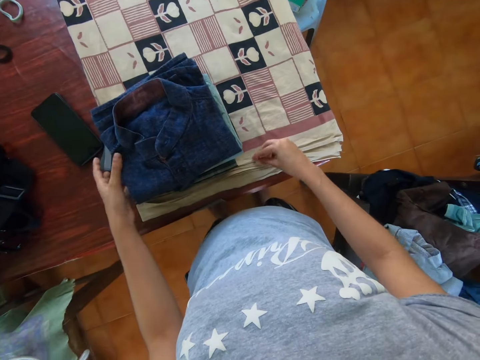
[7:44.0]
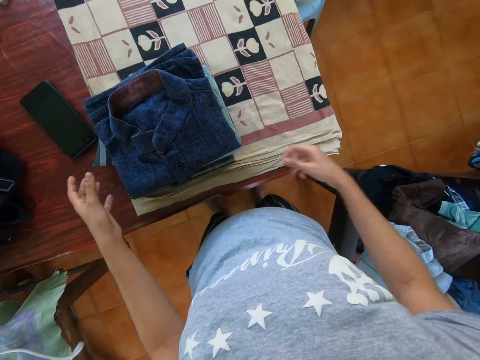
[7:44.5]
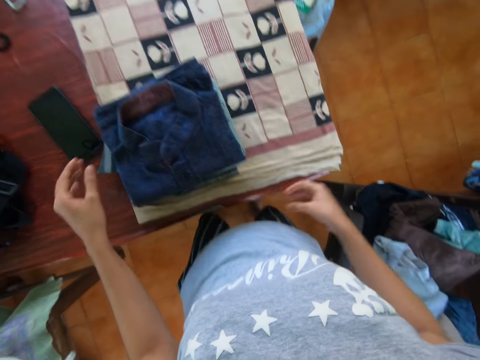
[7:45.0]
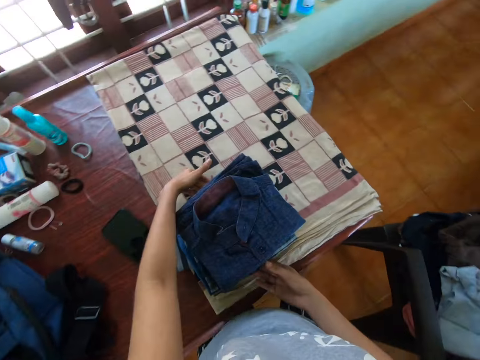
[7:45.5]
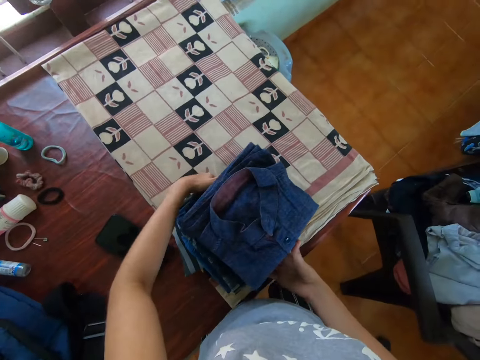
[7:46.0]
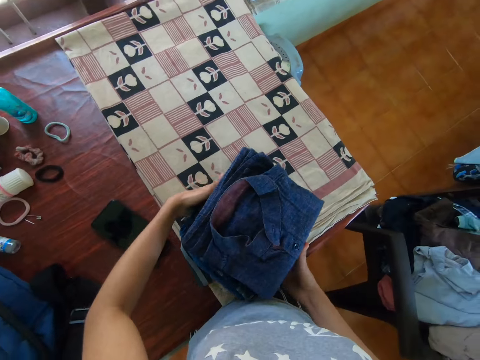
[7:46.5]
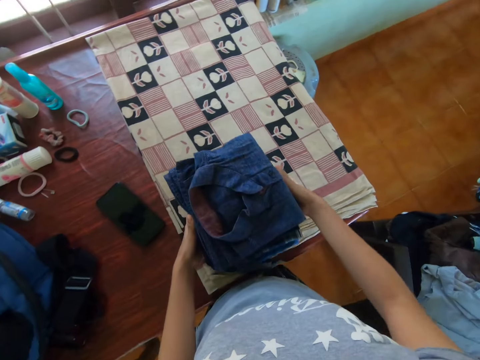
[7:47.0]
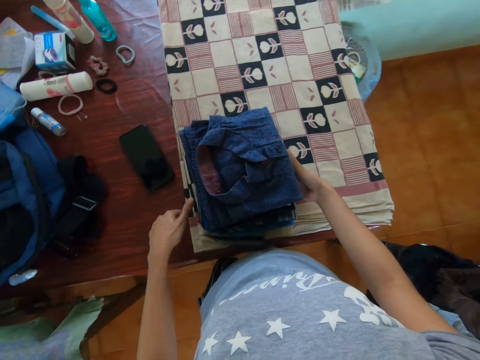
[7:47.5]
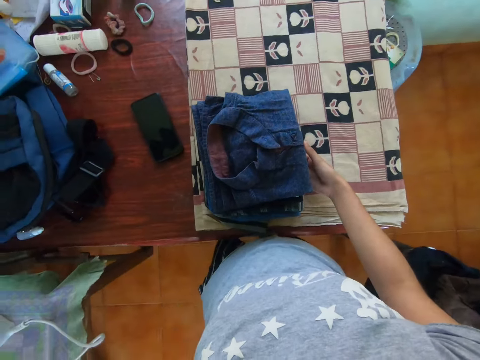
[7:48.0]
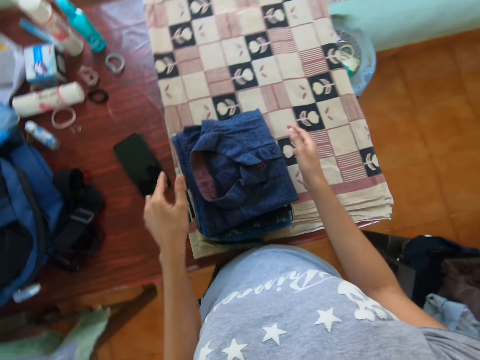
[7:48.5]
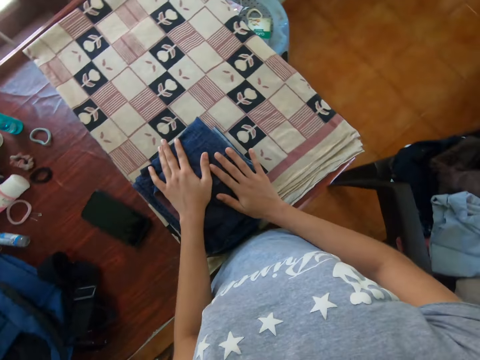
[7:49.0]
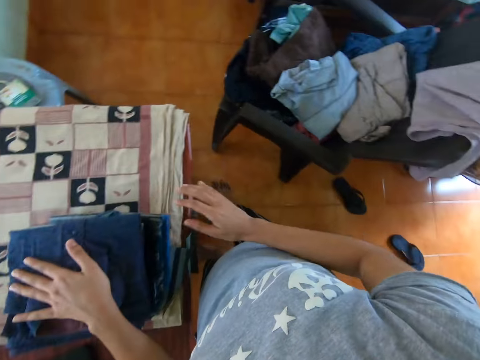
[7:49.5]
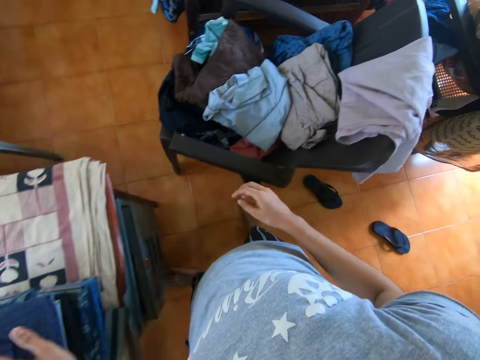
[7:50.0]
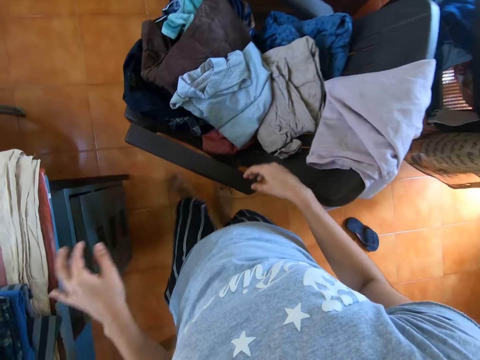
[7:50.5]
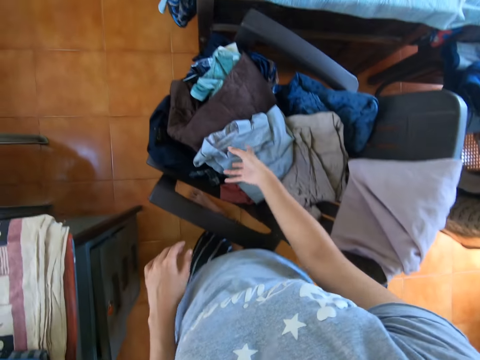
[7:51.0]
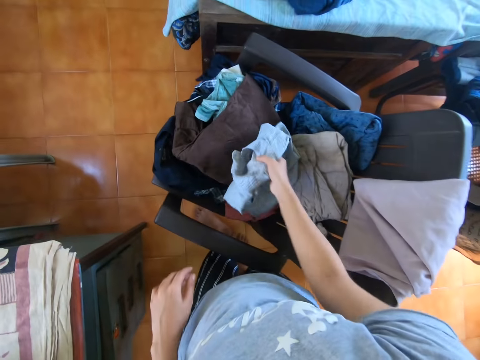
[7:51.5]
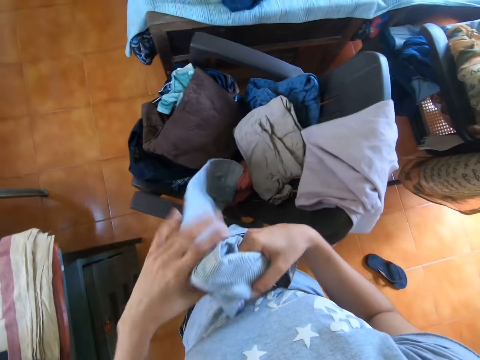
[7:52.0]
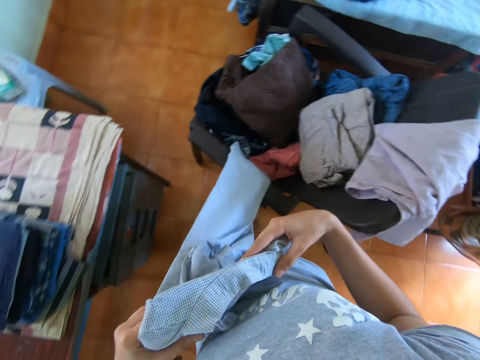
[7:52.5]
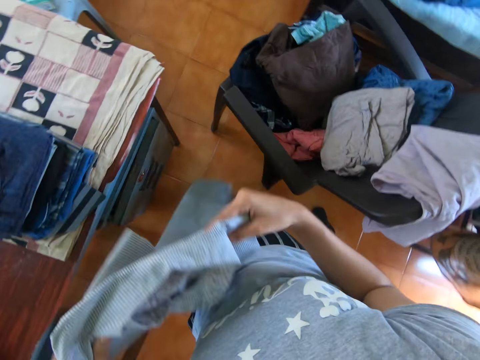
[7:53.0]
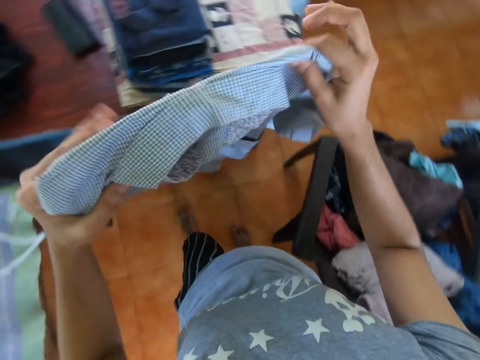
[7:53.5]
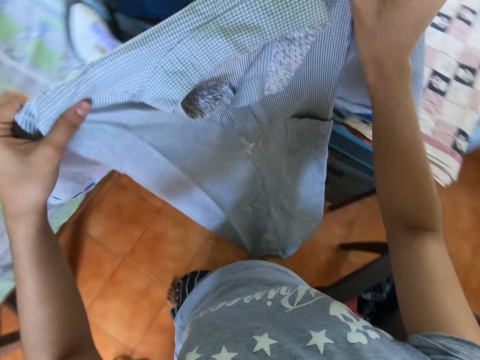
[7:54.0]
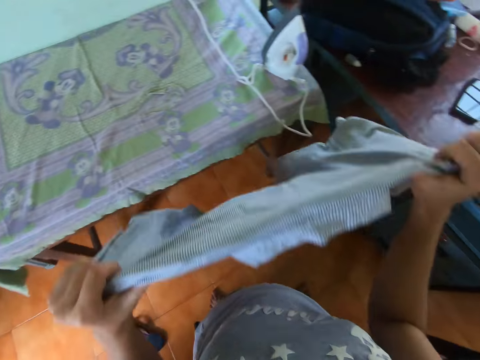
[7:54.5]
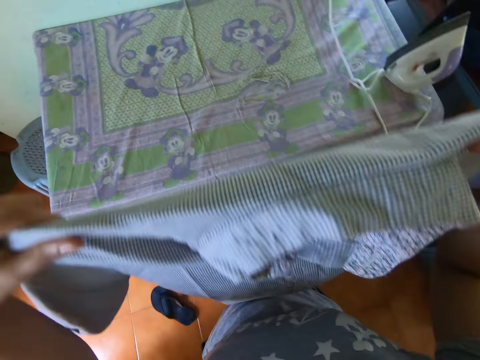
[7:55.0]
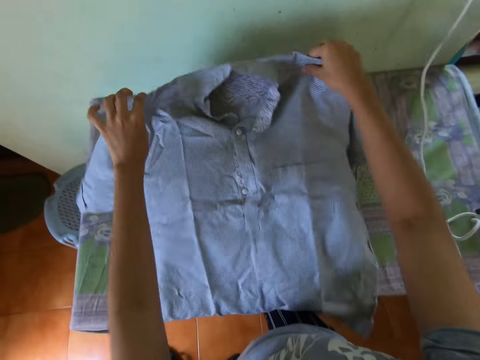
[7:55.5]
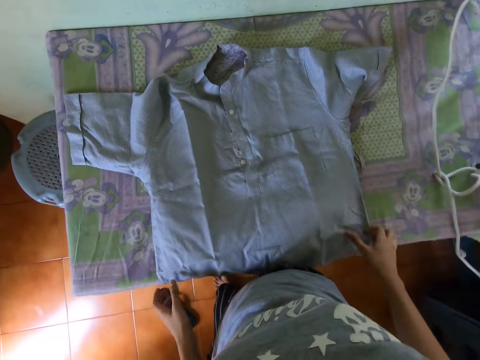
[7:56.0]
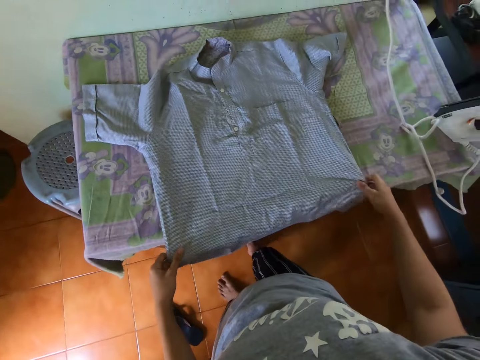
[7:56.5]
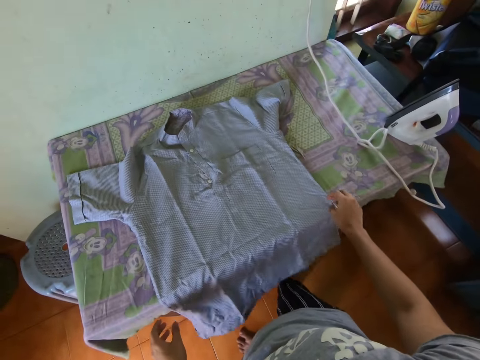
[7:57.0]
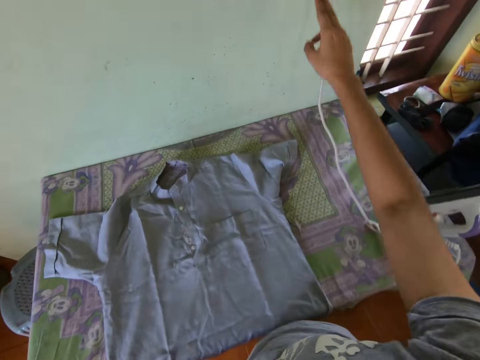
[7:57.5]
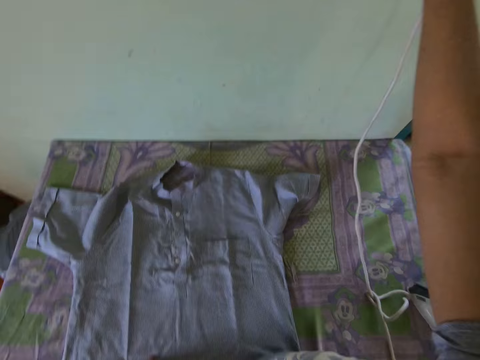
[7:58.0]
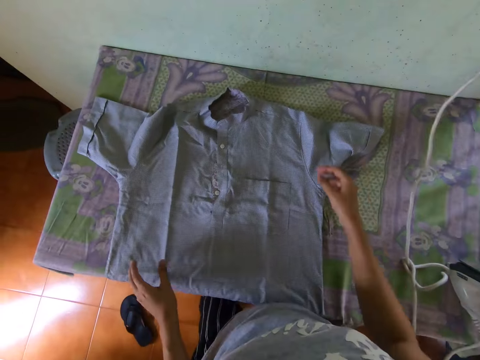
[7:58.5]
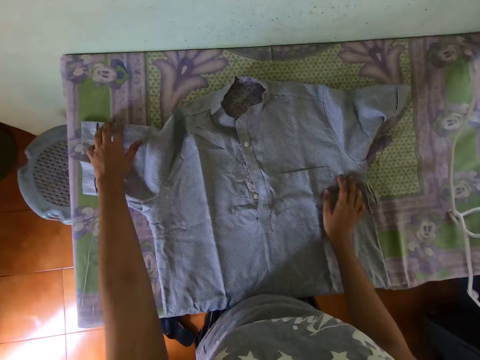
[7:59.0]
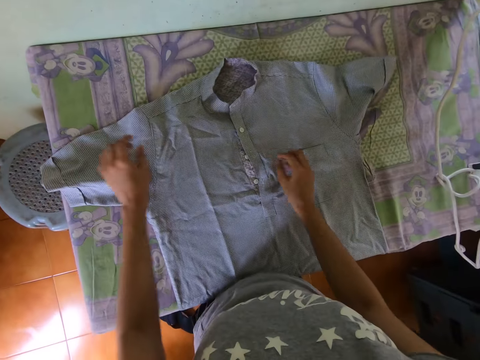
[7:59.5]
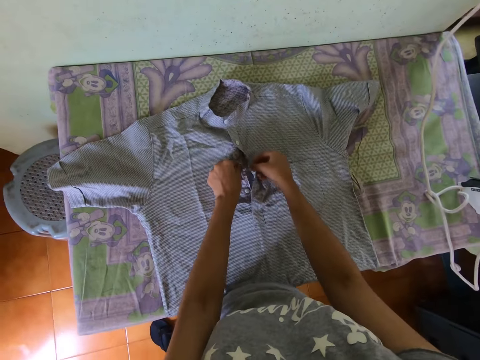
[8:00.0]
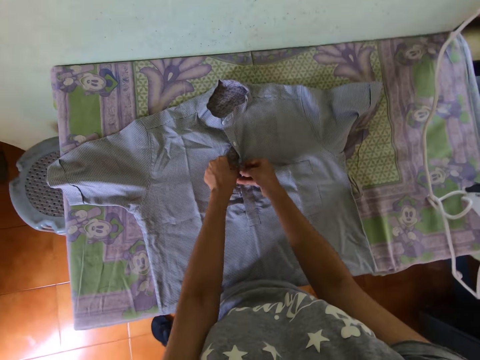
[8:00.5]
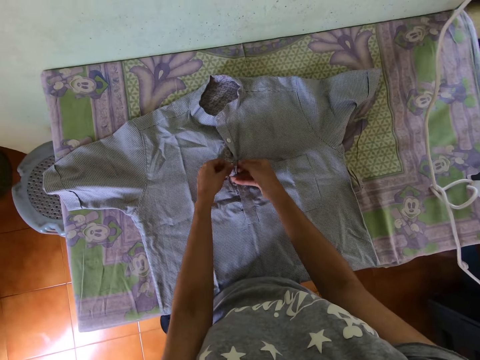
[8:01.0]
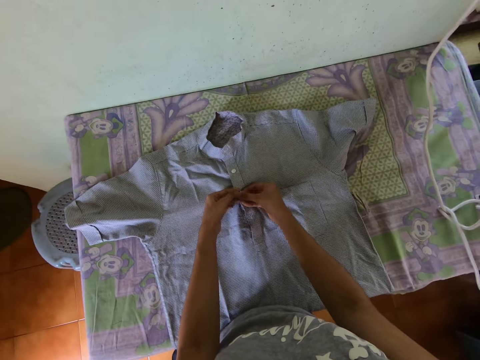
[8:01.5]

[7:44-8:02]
The camera wearer picks something. They drop something. They turn the shirts. They move a hand. They press the shirts. They walk in the room. They pick a shirt. They hold the shirt with both hands. They stare at the shirt. They place the shirt on the table. They straighten the shirt. They switch on the socket. They place a hand on the shirt. They straighten the shirt. They button the shirt.

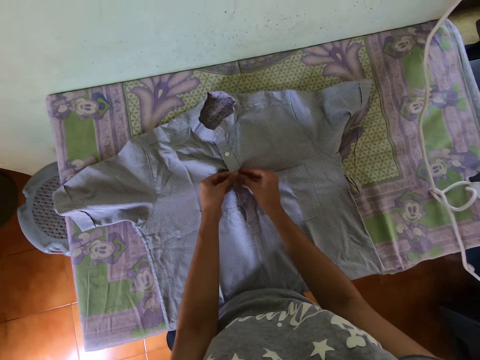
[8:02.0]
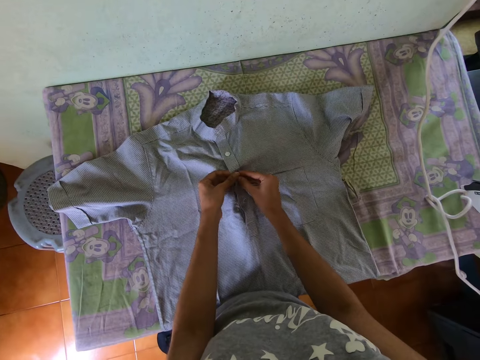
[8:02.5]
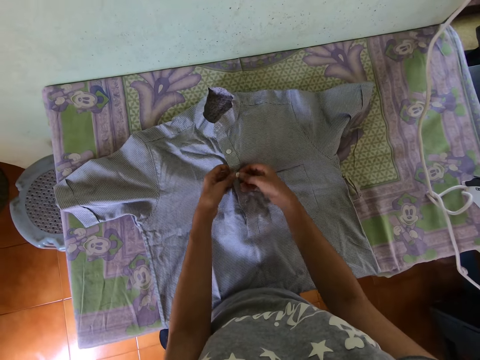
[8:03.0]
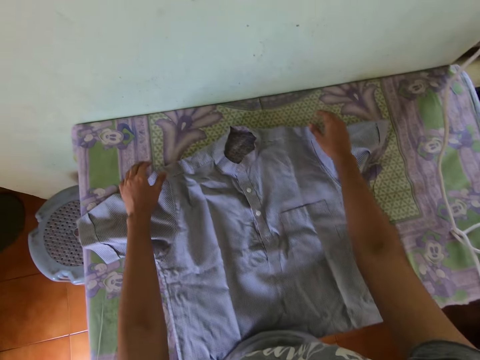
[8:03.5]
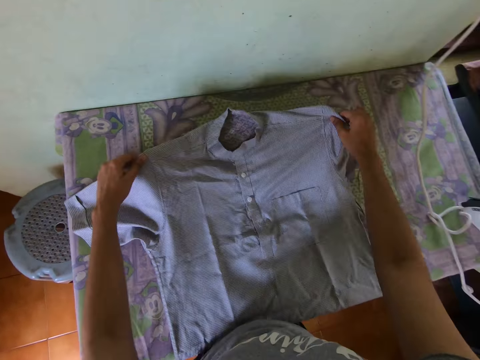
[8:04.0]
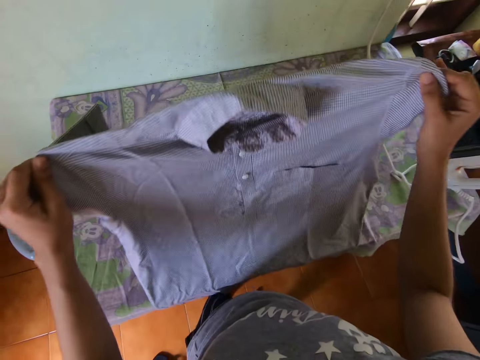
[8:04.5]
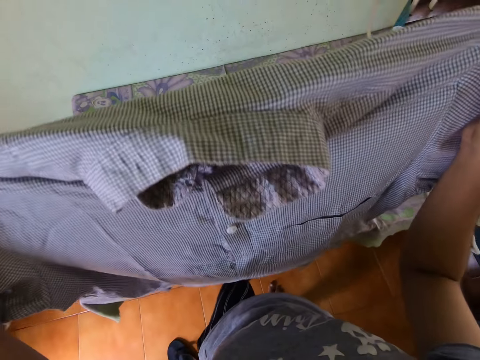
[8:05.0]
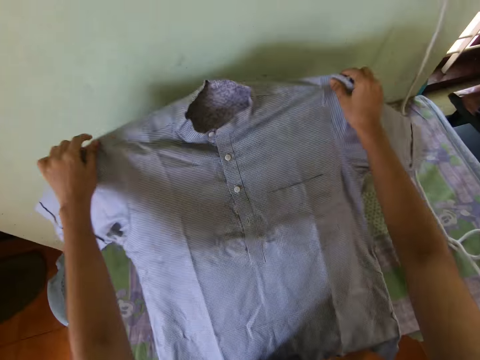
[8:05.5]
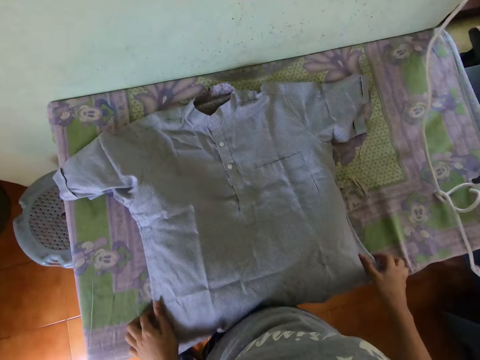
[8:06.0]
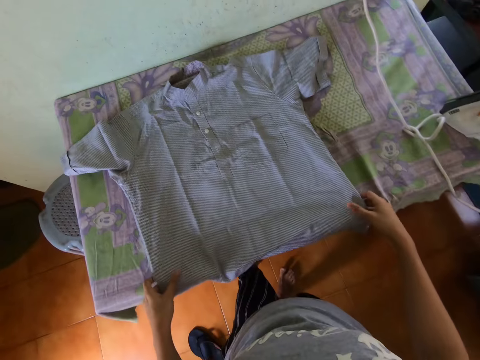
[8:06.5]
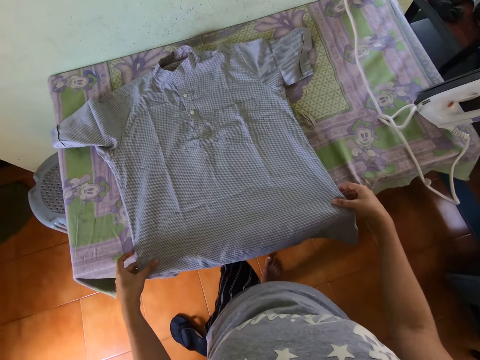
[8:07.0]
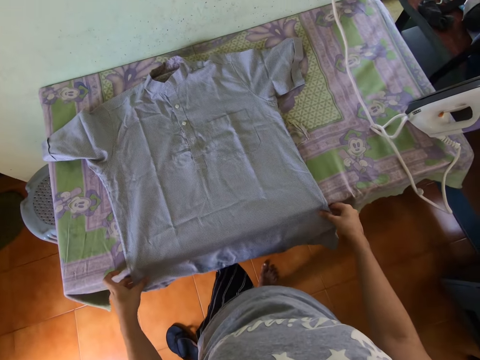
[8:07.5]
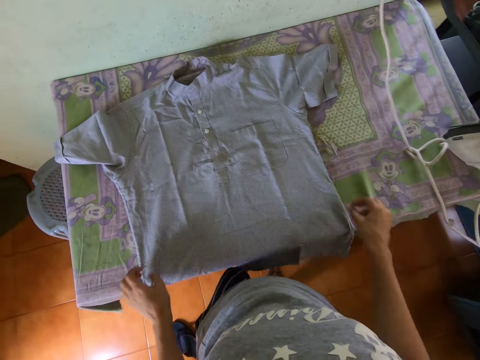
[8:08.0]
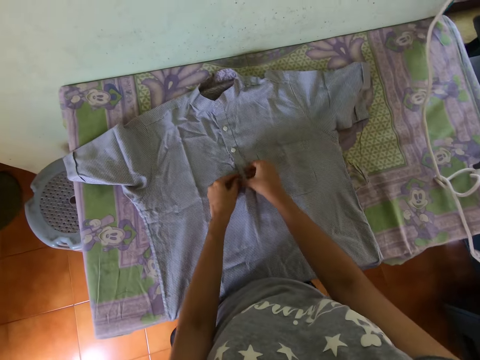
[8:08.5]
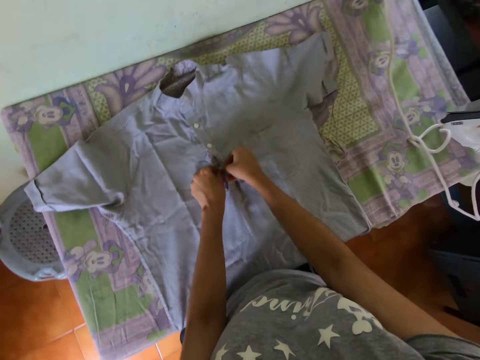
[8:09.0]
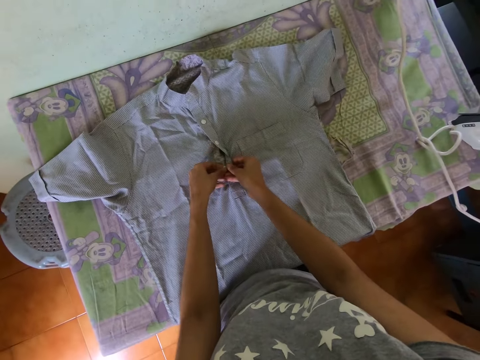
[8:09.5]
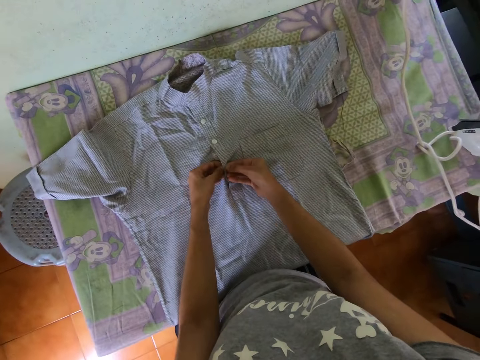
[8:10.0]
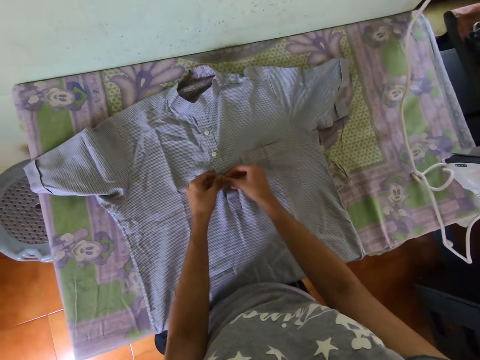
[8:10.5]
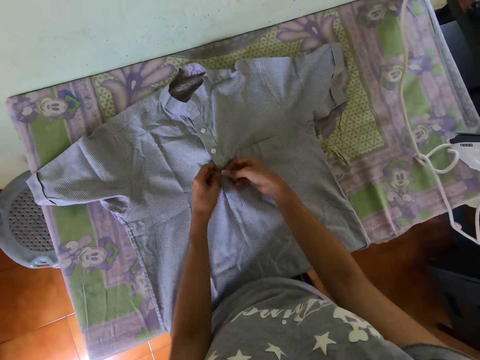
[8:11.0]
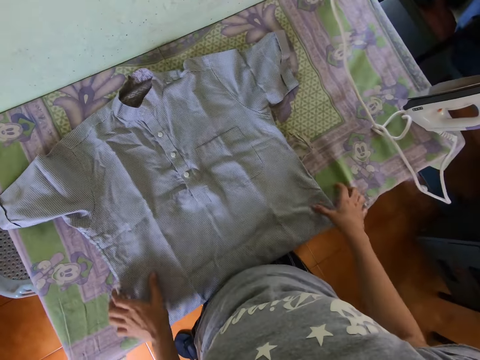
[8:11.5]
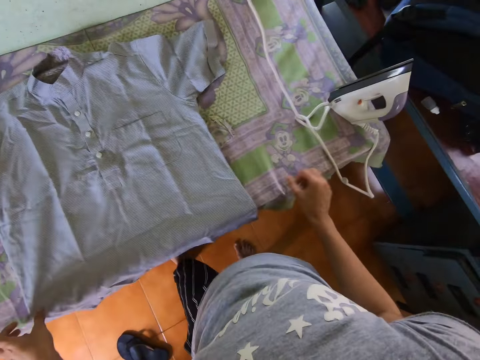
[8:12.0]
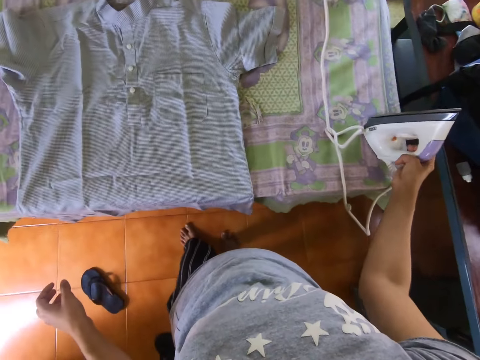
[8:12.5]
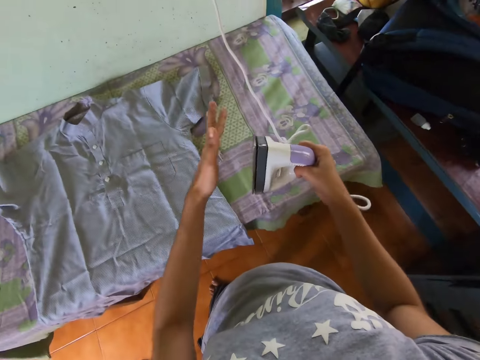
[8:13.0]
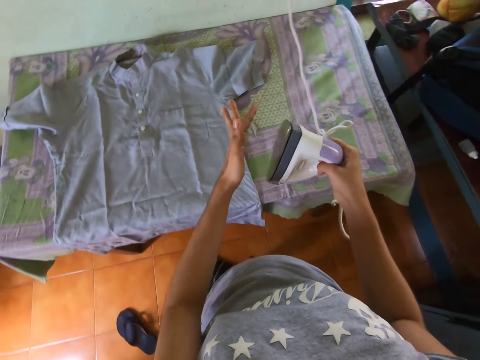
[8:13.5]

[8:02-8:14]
The camera wearer lifts a shirt. They place the shirt on the table. They straighten the shirt. They button the shirt. They straighten the shirt. They pick the cloth iron. They shake a hand.
